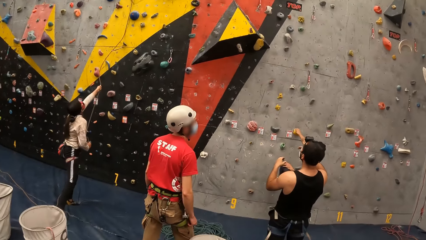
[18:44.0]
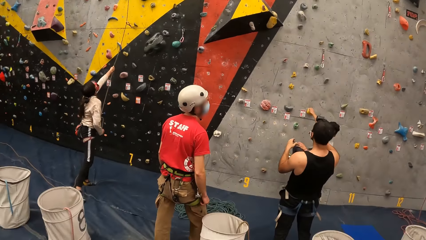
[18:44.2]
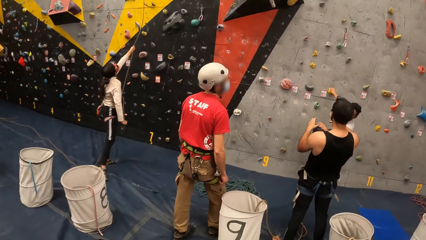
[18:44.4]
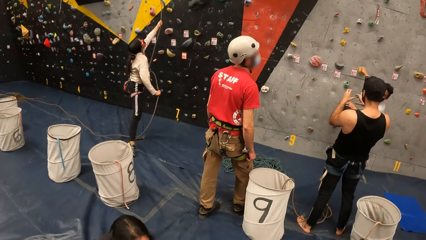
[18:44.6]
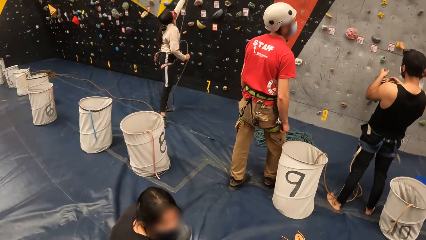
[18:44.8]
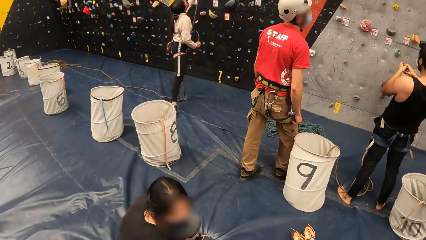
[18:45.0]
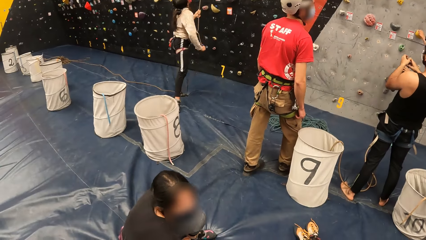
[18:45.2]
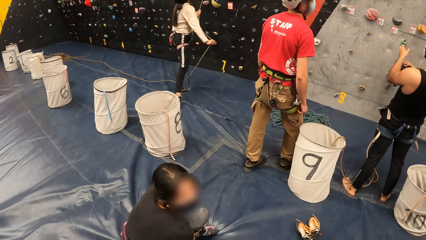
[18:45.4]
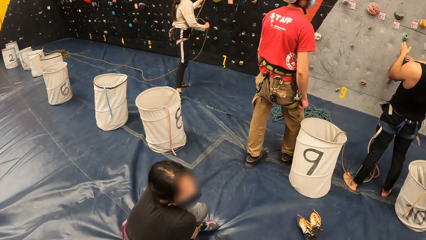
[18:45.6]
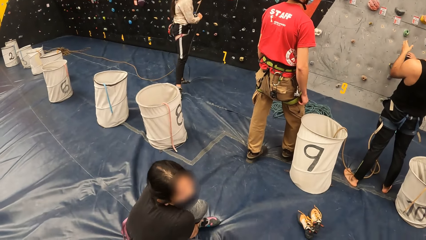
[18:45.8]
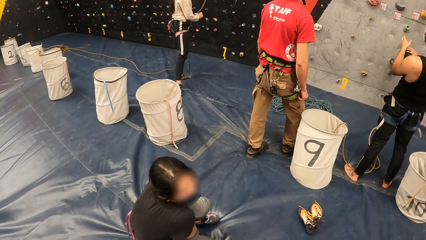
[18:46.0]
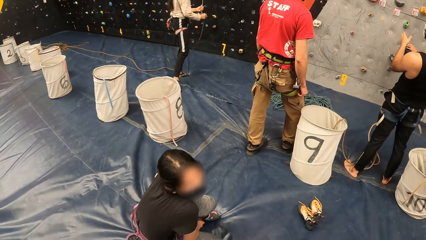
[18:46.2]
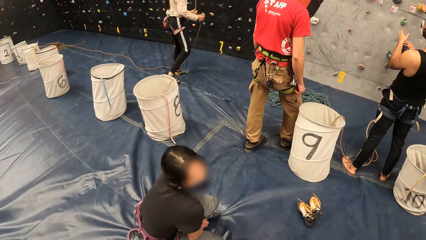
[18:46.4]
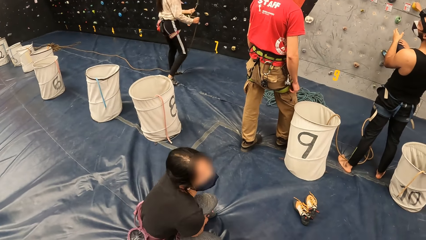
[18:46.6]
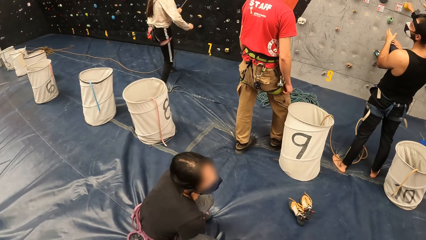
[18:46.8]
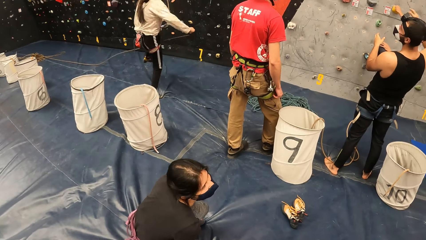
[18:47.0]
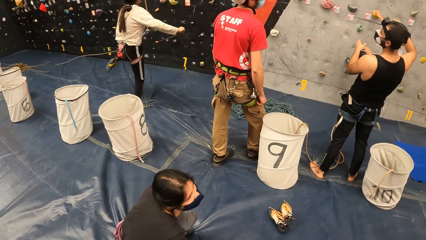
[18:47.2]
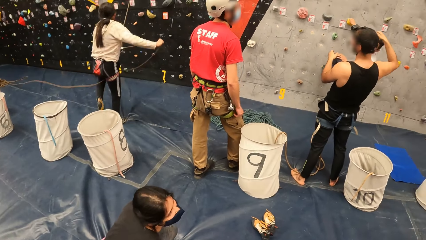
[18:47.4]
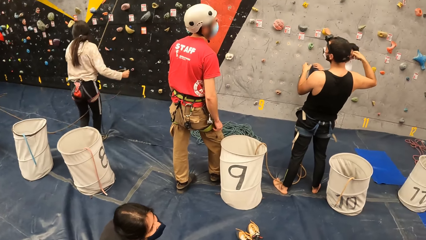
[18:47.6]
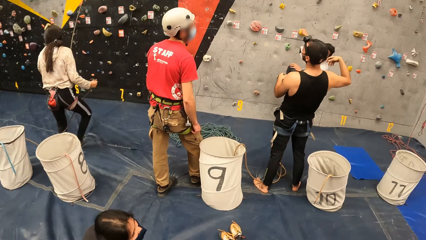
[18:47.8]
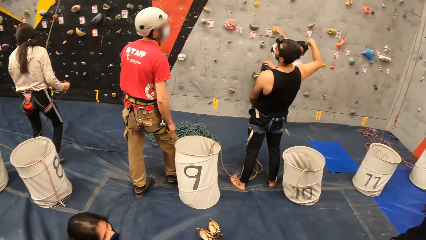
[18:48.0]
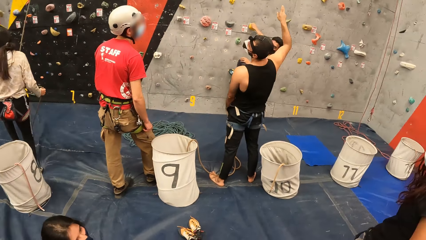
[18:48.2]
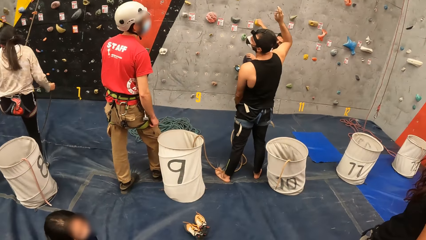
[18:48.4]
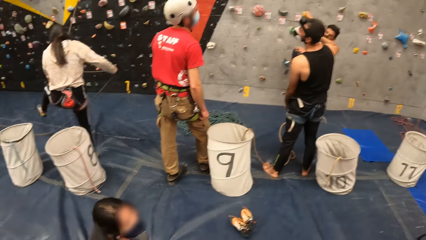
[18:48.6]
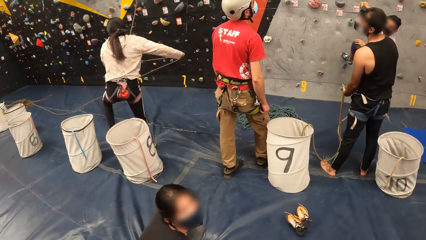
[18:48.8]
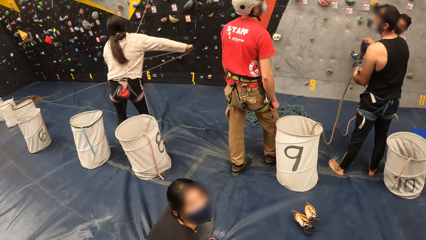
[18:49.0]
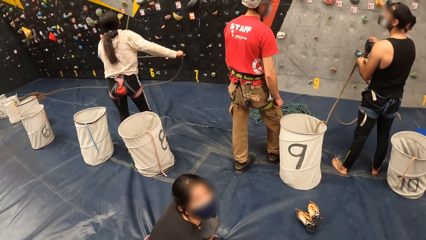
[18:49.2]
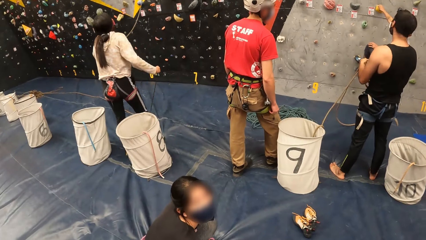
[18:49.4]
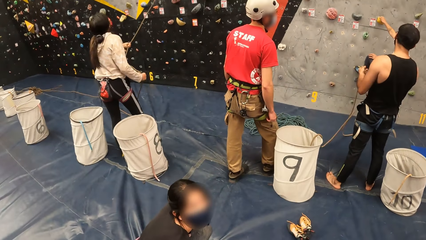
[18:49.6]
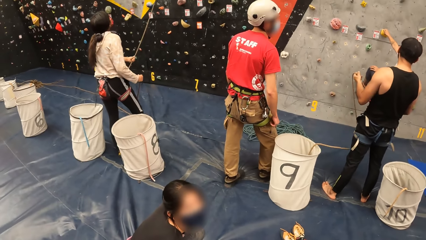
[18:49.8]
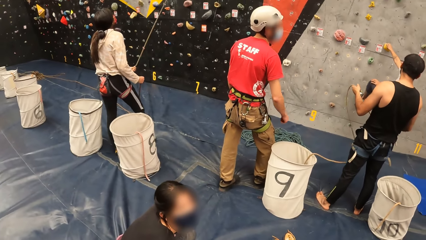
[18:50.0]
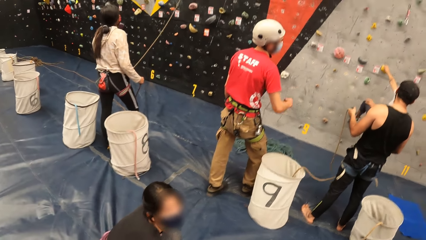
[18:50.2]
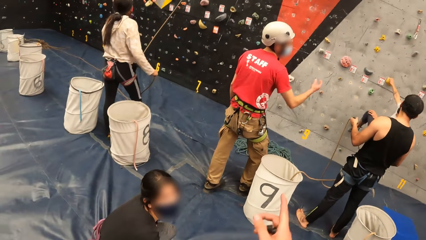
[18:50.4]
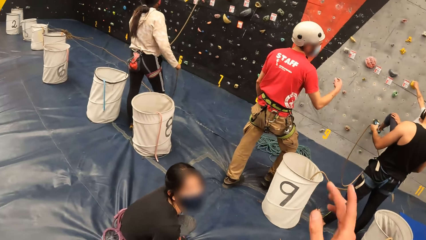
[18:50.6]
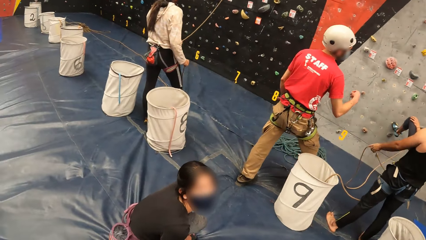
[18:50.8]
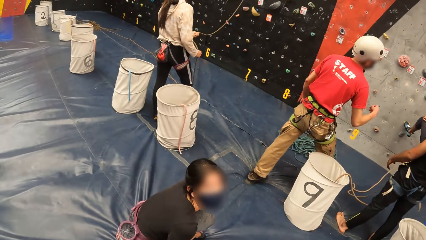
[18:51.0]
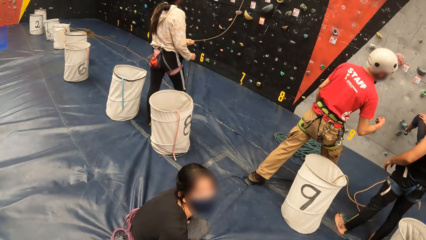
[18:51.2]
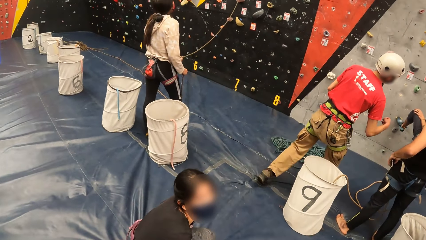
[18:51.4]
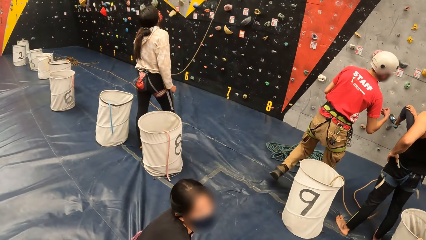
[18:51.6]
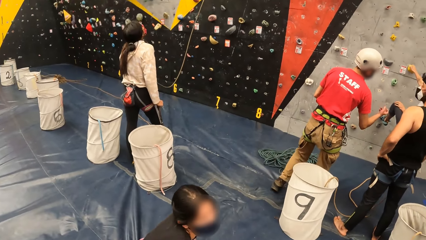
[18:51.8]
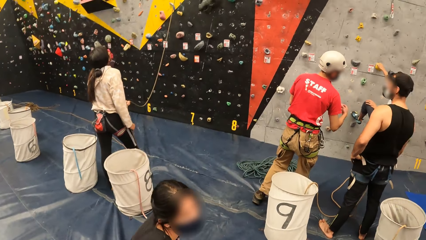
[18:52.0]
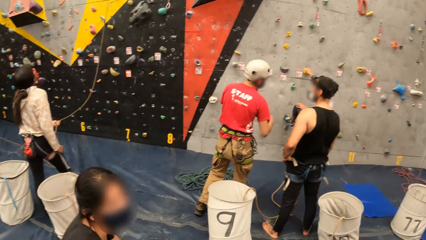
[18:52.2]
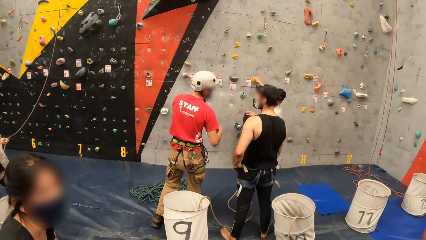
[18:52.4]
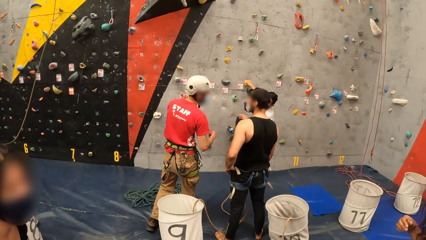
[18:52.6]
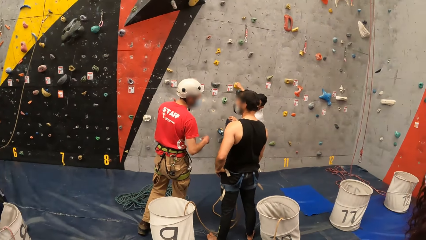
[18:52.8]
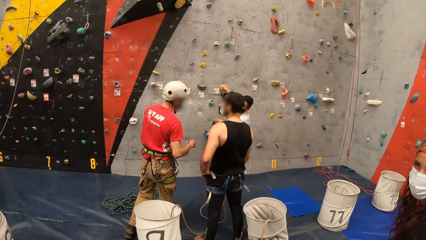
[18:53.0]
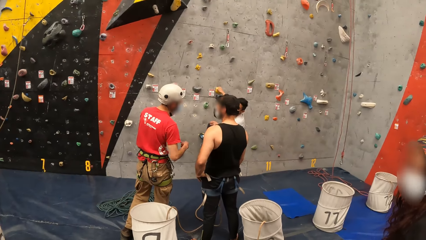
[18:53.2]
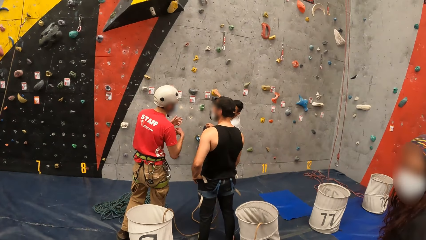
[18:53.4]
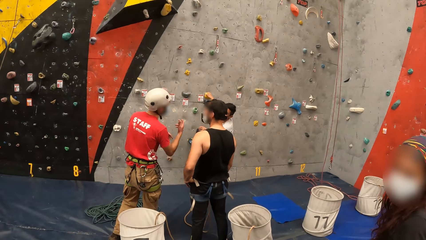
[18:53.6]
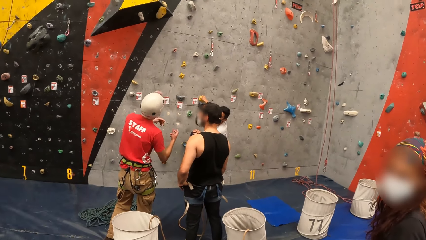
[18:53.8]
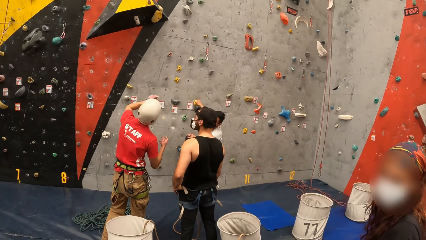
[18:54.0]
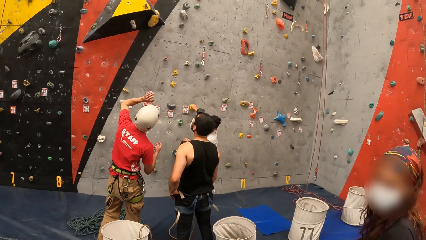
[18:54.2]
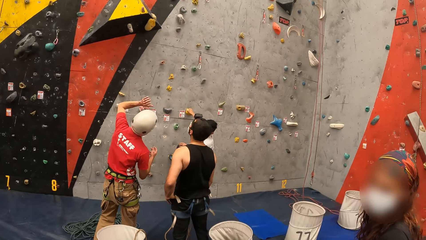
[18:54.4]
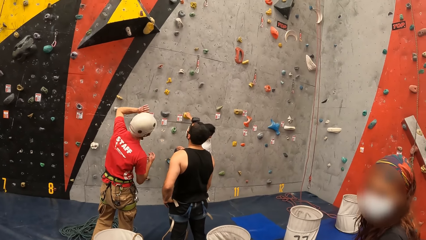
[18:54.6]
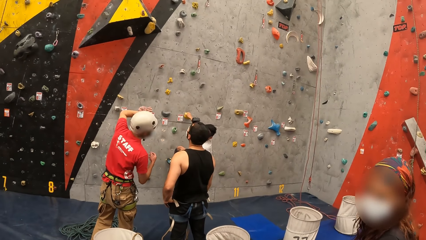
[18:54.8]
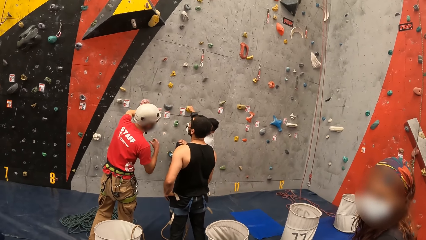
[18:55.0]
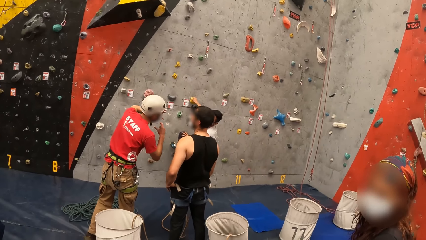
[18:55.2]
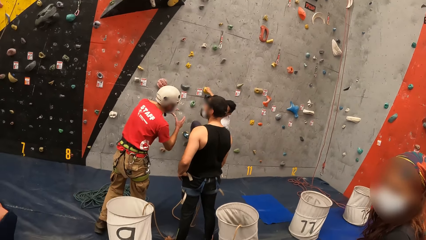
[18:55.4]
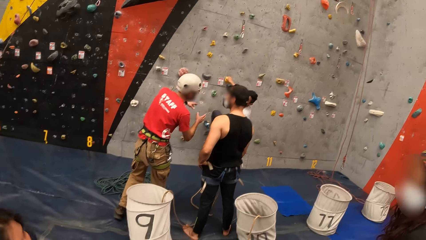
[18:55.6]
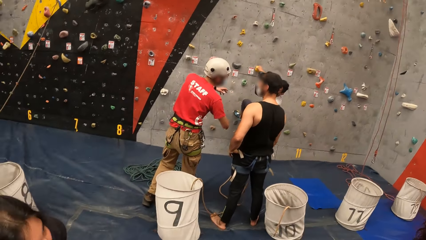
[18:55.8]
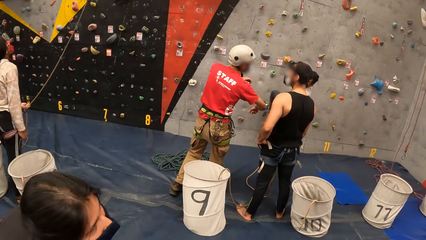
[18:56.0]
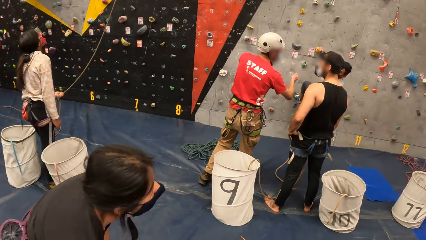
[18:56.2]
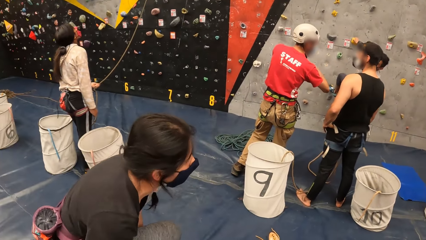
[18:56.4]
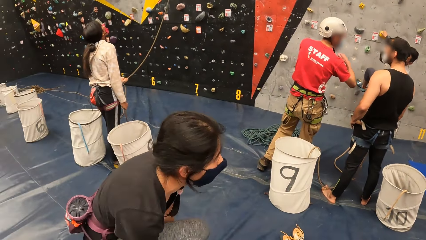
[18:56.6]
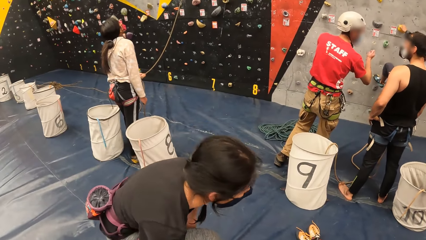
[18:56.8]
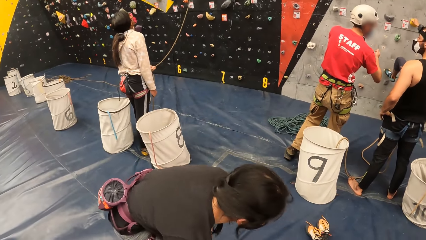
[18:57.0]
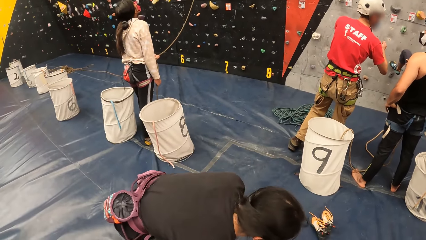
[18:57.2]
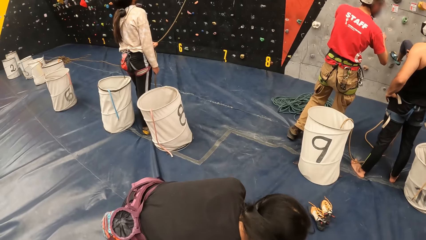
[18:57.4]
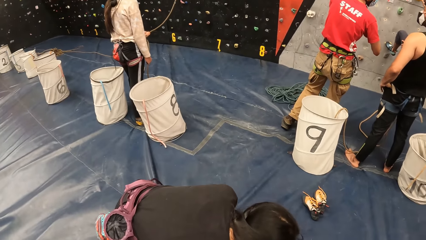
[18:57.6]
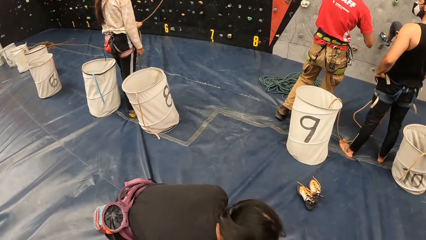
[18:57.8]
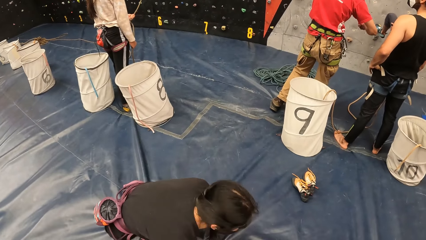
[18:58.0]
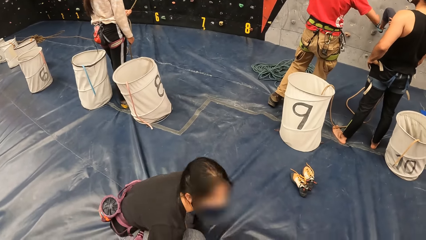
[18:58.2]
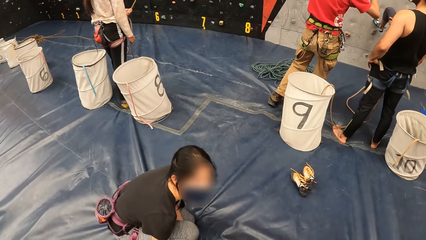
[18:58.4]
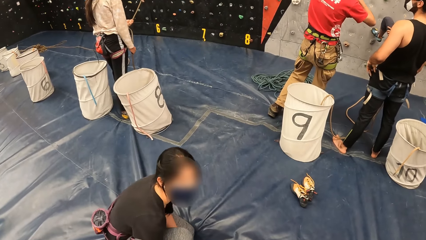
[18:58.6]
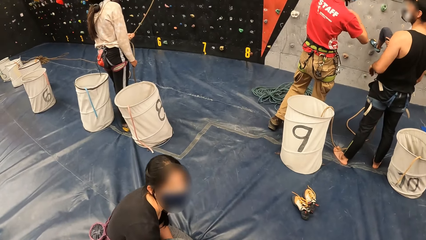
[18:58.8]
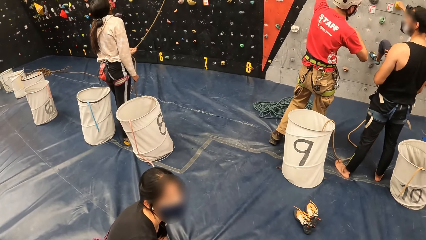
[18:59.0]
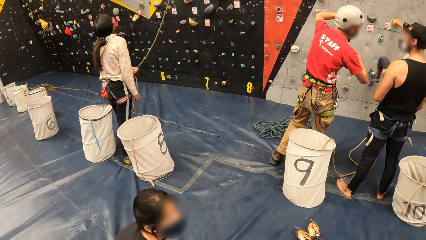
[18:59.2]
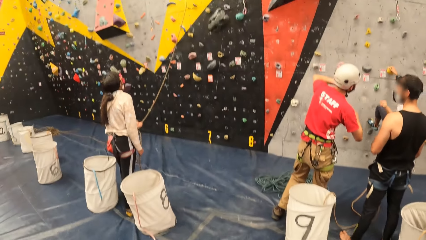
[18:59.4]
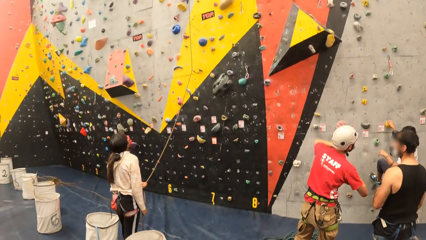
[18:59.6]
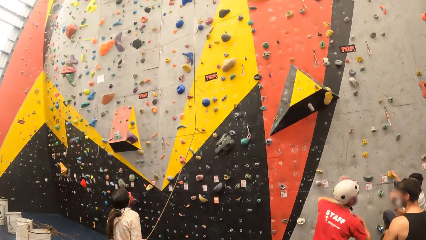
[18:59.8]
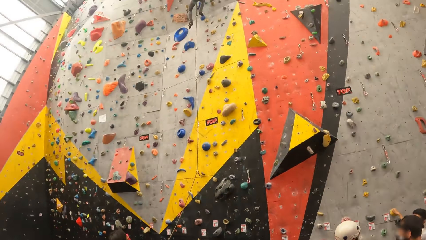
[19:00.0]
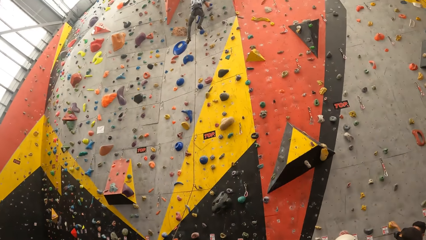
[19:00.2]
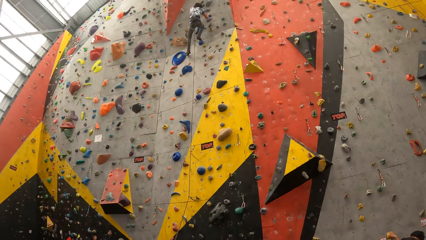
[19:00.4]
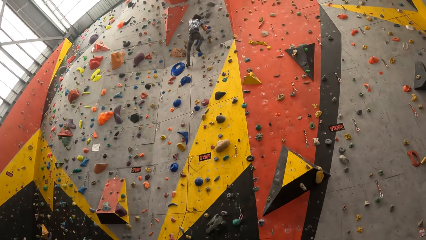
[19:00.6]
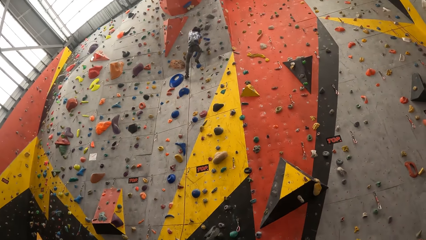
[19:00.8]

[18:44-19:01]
The camera wearer looks around.
